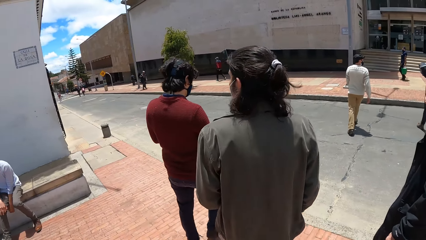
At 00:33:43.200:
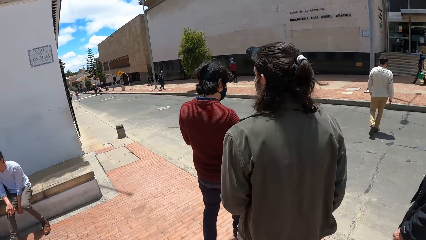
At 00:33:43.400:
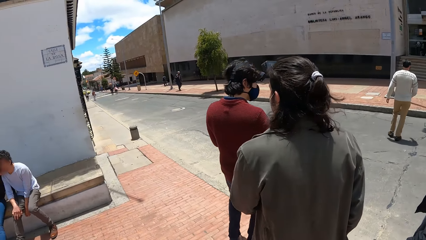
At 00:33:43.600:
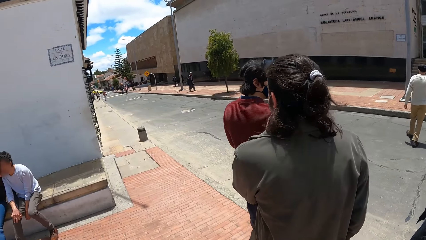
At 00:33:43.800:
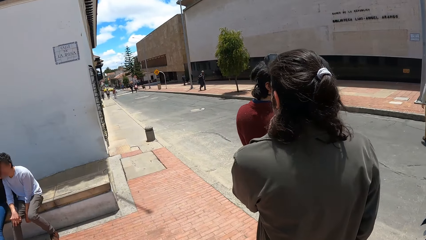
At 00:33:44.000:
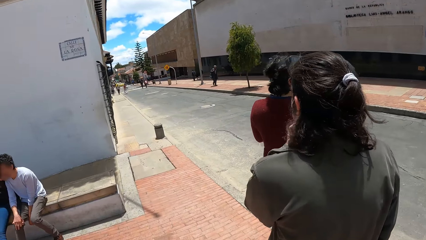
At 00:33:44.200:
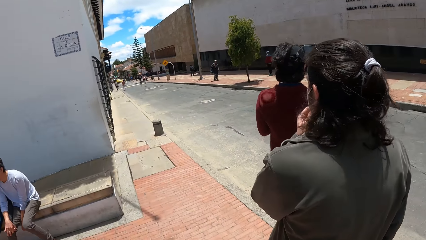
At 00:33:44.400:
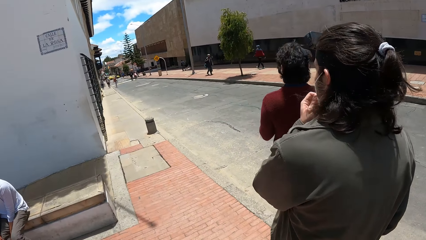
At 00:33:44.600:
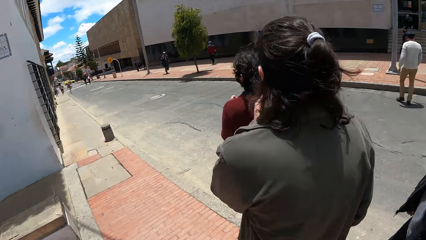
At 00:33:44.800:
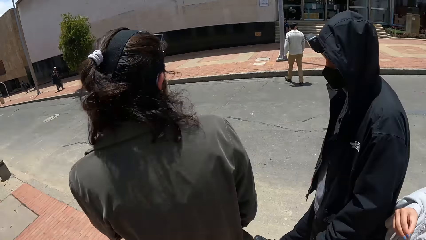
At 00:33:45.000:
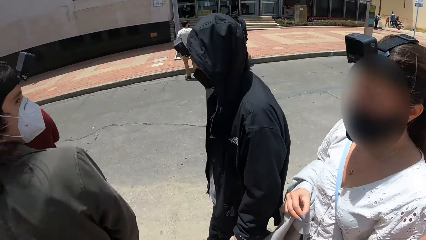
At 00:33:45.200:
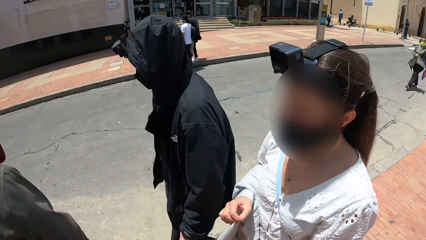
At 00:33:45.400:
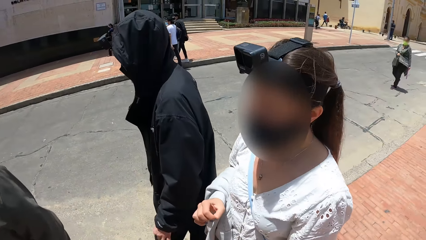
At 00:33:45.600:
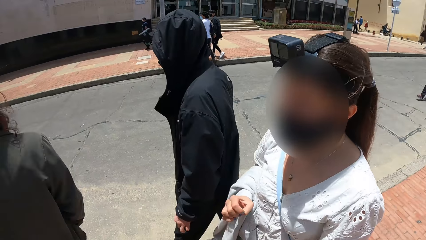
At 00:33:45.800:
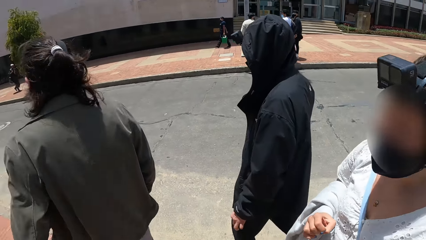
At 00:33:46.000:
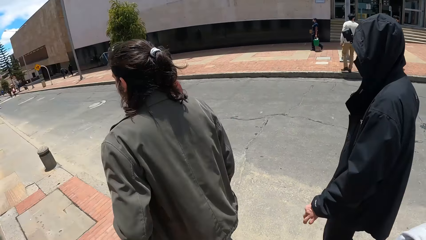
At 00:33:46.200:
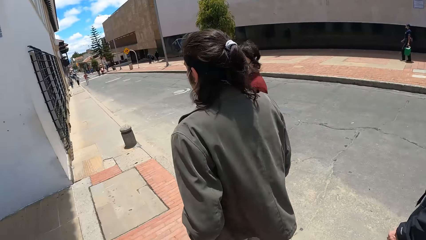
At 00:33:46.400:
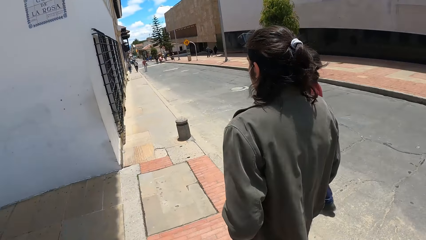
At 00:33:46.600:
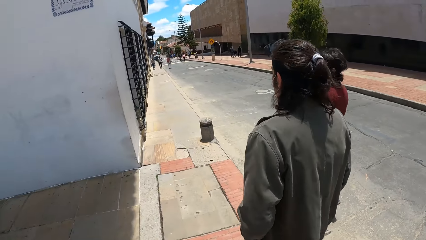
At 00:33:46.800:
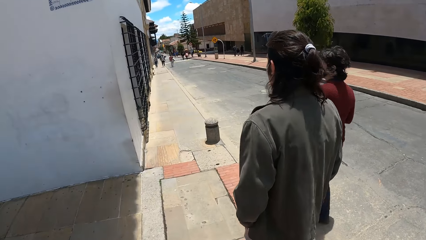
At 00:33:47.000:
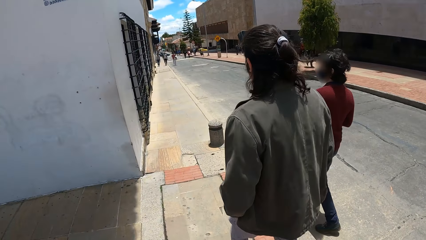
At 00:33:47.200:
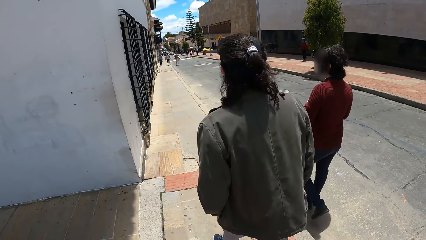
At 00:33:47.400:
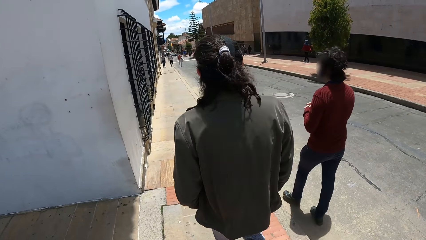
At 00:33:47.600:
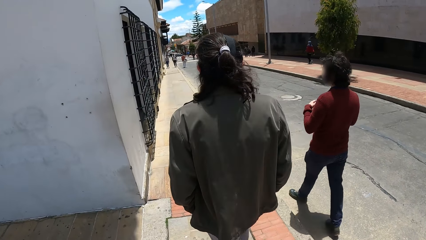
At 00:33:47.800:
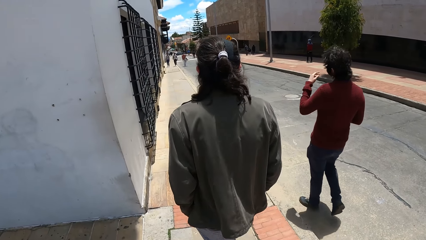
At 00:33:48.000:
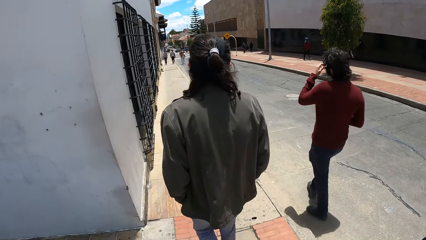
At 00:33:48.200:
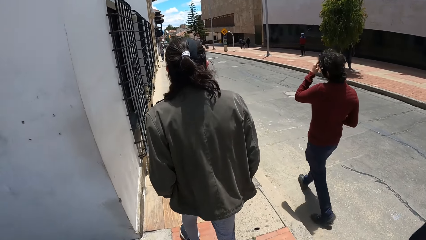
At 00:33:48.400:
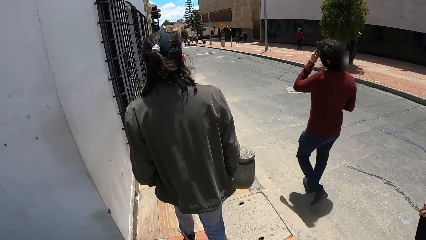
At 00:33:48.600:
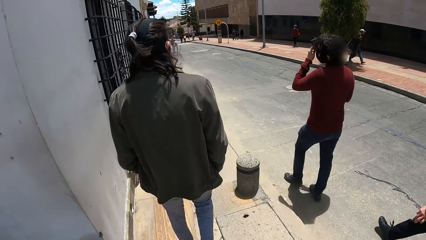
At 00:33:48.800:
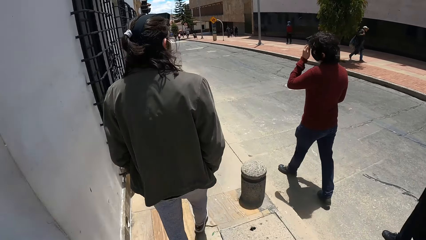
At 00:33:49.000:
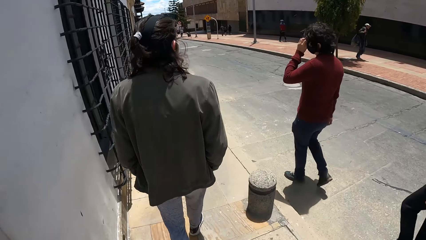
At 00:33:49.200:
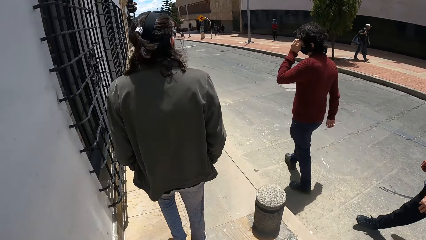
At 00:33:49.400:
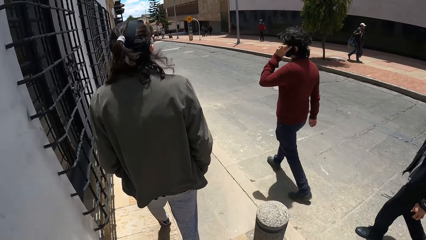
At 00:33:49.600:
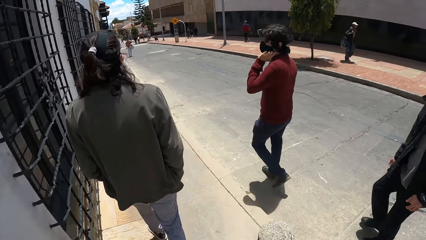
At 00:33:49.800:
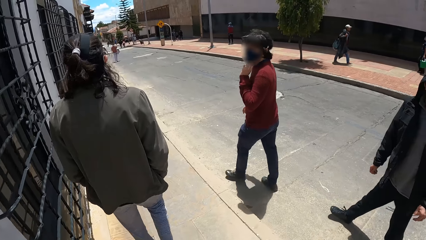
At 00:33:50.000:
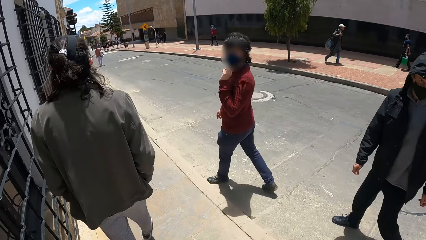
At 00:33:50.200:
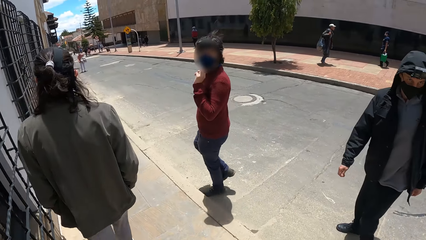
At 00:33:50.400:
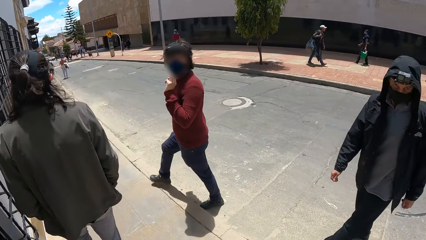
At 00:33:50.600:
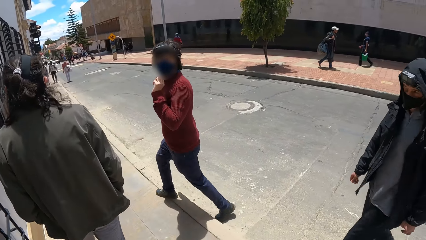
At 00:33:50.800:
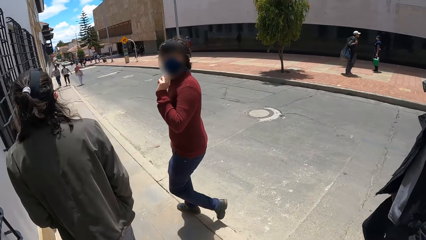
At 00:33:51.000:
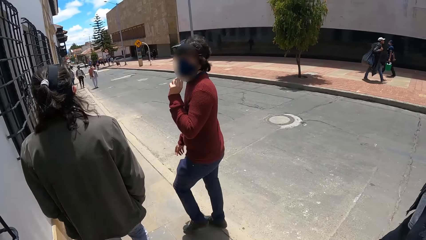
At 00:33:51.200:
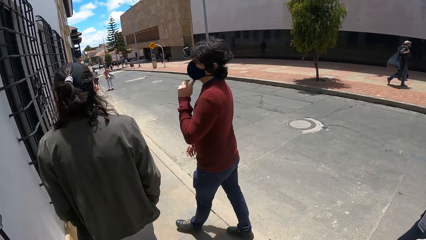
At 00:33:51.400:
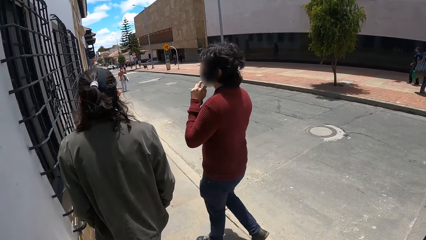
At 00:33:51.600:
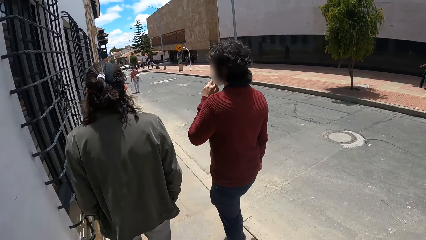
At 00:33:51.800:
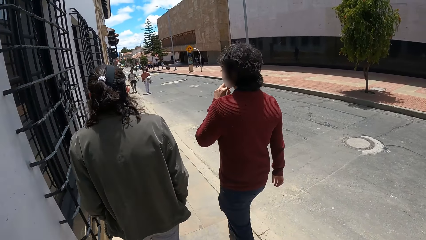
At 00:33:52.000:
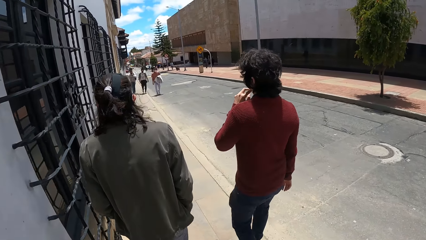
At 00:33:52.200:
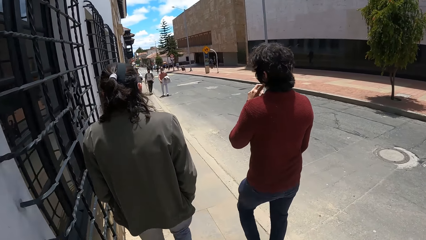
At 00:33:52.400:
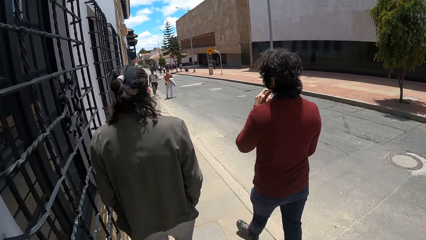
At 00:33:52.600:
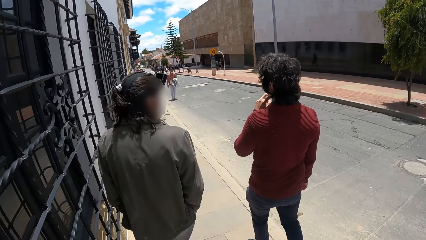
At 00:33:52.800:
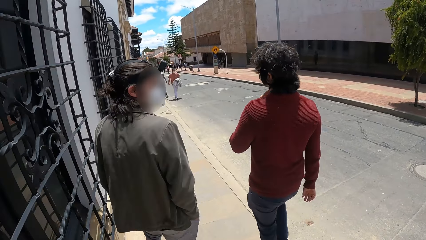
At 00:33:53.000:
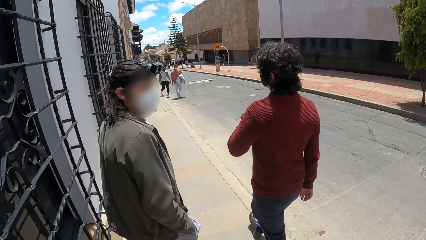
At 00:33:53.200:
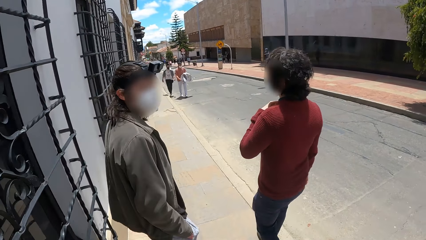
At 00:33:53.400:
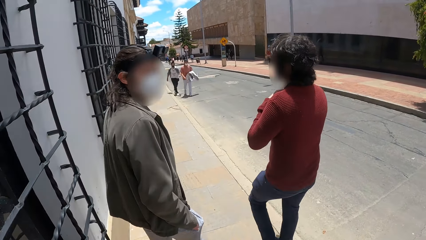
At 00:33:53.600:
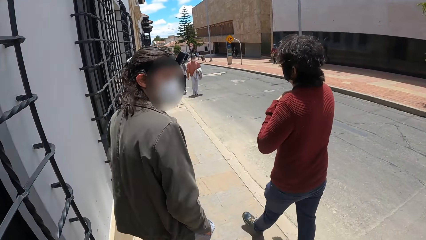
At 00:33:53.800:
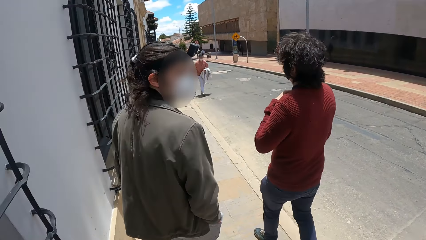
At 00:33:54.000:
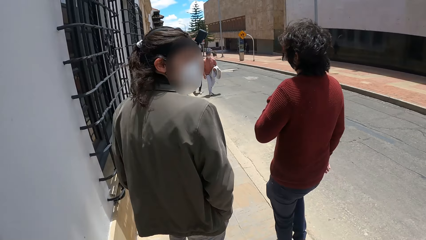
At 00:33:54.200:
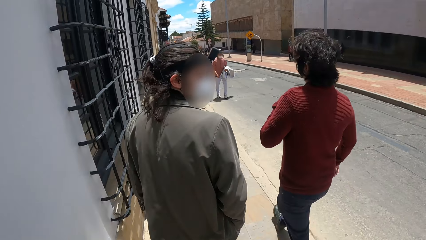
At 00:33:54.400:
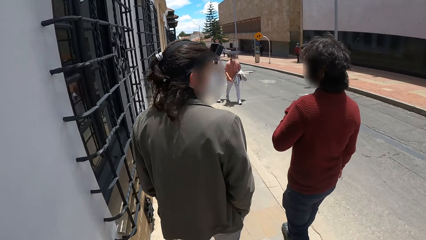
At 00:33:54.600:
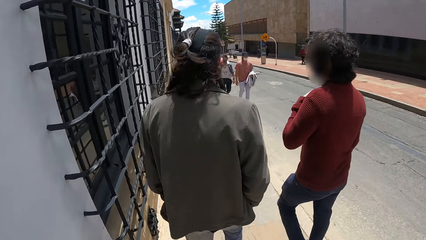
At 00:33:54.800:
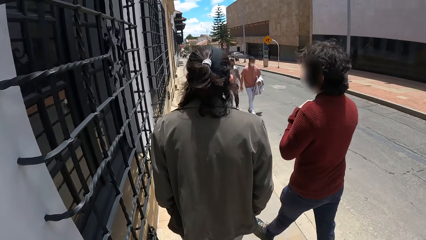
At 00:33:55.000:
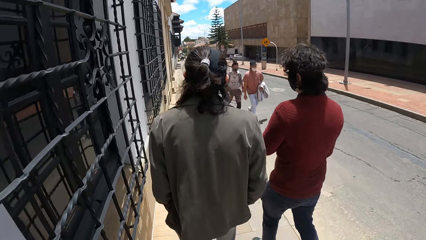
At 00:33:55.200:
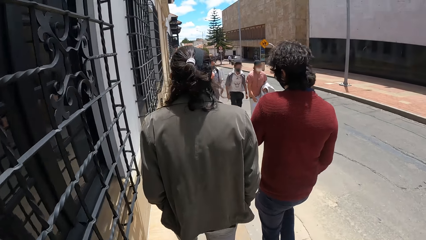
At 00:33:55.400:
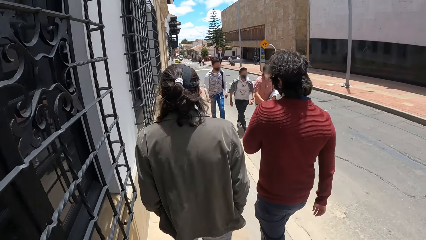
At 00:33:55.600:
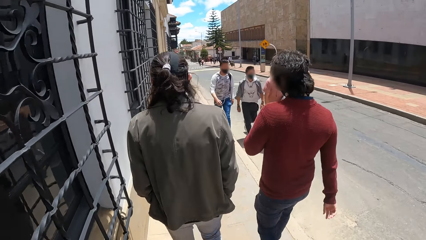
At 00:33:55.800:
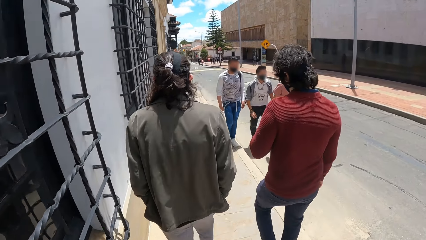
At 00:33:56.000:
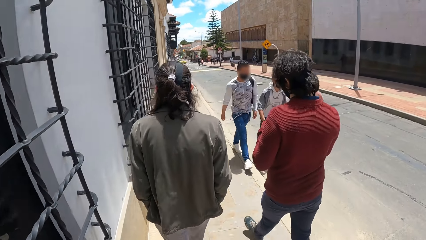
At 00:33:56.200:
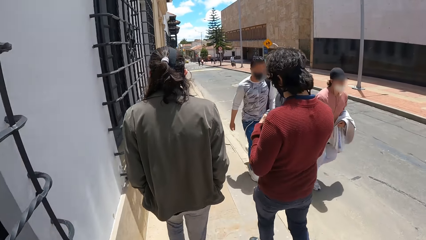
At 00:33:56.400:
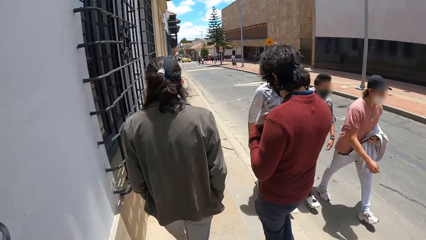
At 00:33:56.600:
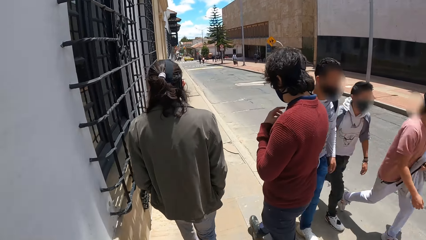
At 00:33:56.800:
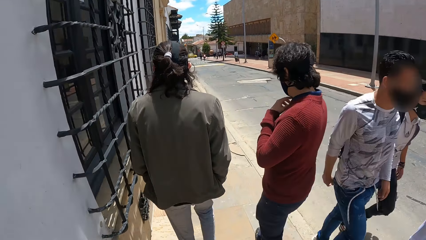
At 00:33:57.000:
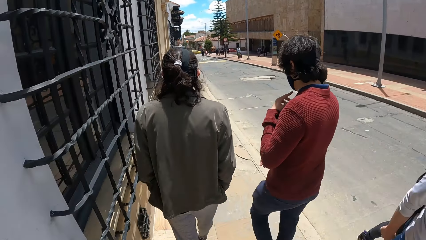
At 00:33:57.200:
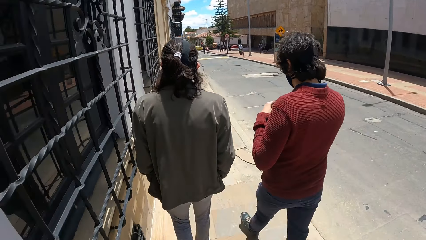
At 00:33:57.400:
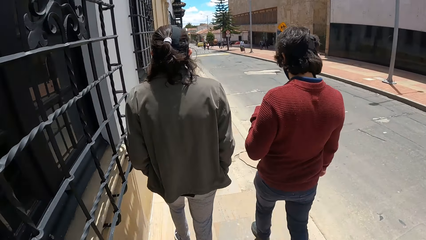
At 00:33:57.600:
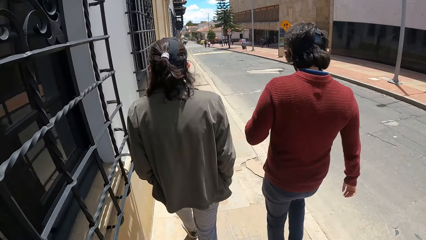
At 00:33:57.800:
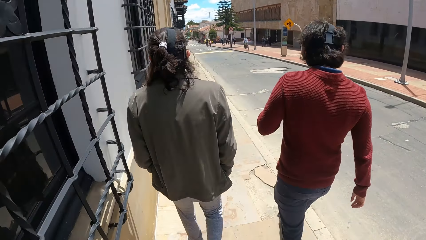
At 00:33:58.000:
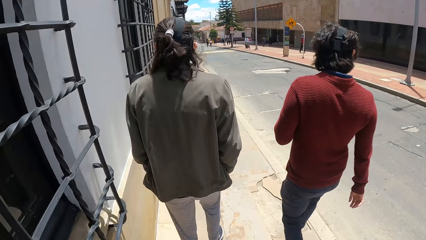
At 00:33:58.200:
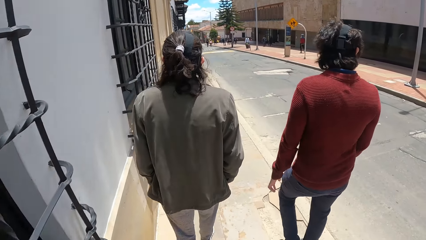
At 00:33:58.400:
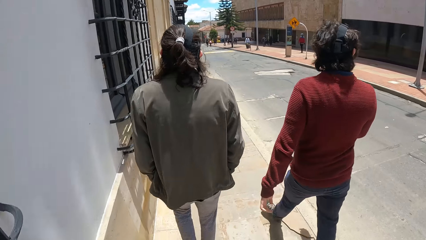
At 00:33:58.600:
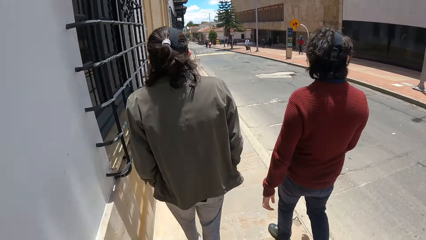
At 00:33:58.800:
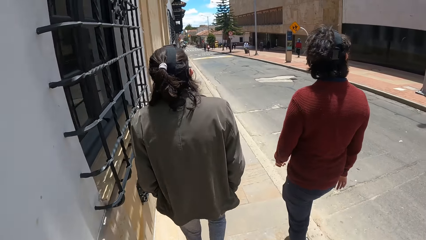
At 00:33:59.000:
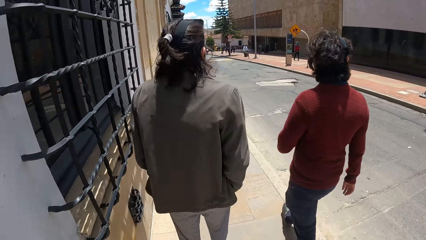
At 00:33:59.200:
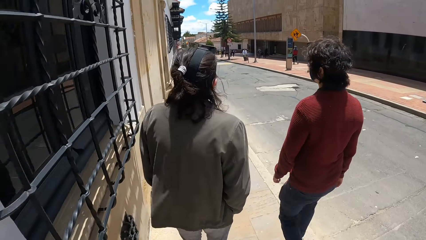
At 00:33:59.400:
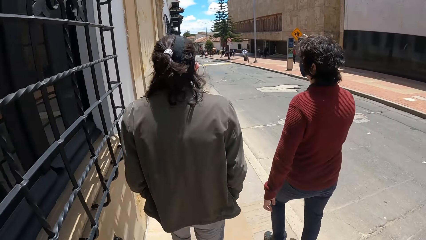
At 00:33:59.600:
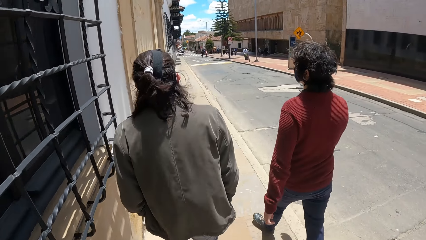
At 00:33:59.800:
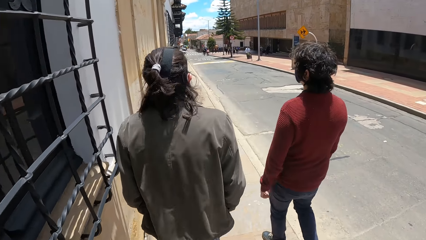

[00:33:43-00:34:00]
The camera wearer walks along a road with the group of people. A man touches his face with his left hand. Another man, a third man and a fourth man walk past the camera wearer and the group of people.
